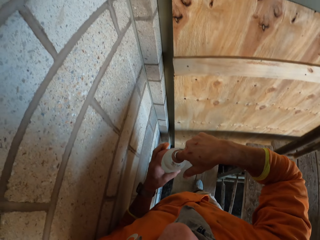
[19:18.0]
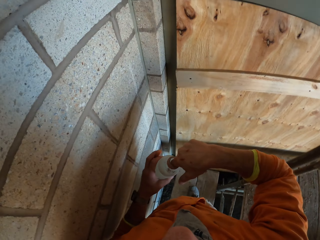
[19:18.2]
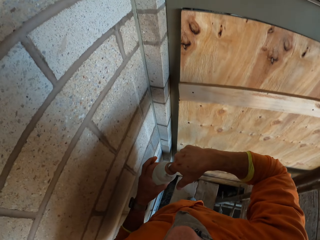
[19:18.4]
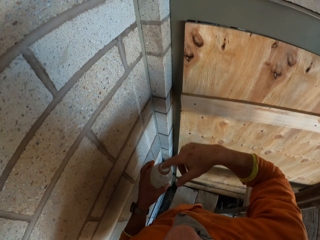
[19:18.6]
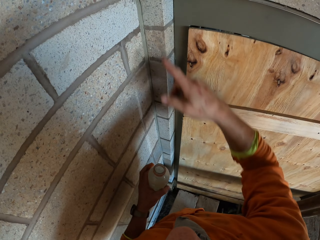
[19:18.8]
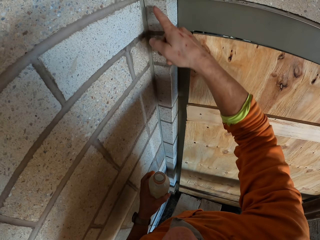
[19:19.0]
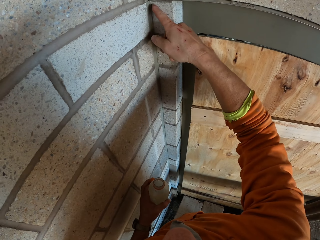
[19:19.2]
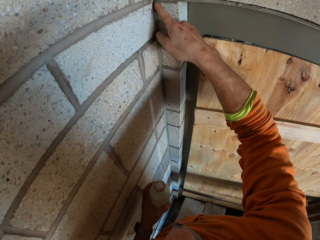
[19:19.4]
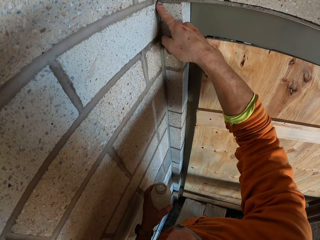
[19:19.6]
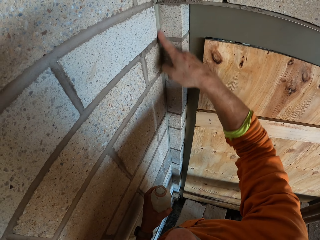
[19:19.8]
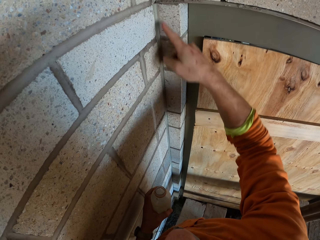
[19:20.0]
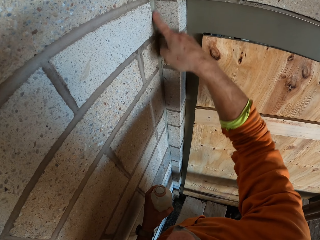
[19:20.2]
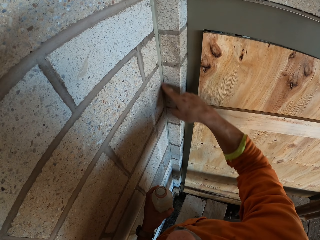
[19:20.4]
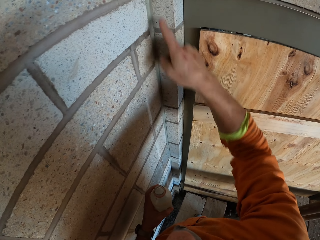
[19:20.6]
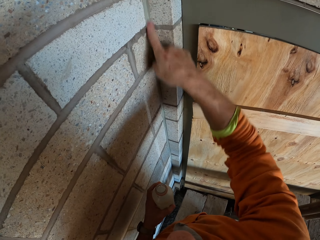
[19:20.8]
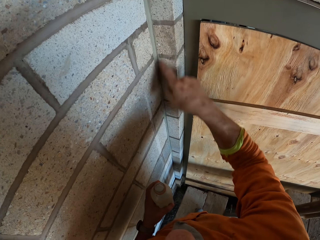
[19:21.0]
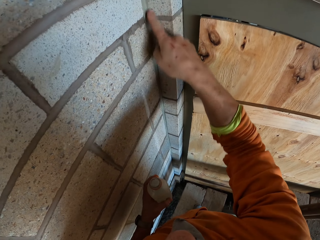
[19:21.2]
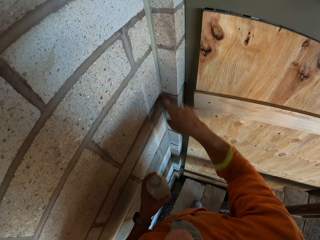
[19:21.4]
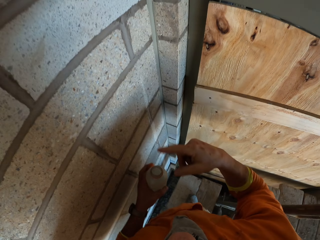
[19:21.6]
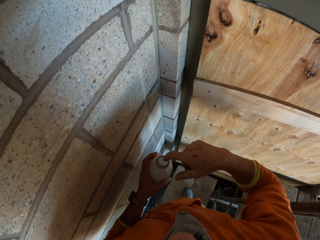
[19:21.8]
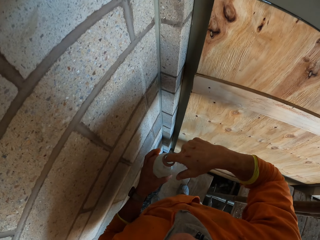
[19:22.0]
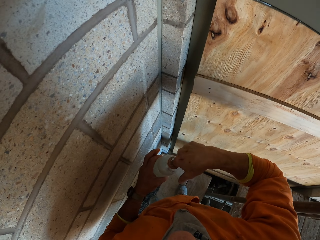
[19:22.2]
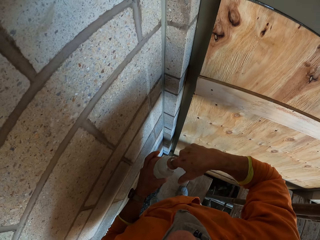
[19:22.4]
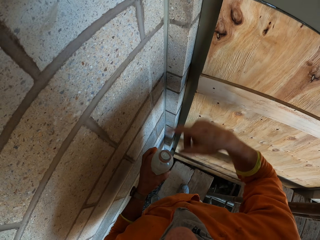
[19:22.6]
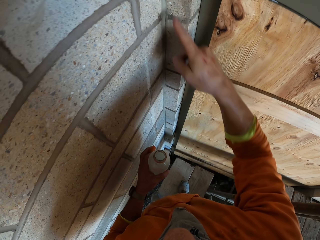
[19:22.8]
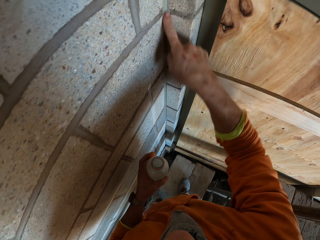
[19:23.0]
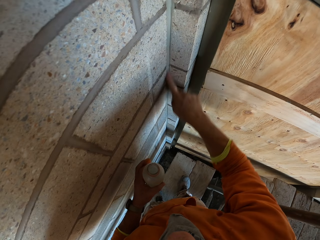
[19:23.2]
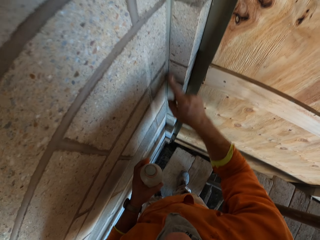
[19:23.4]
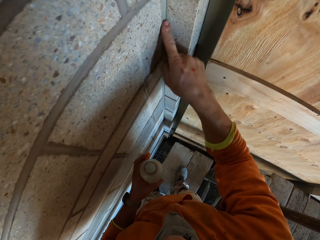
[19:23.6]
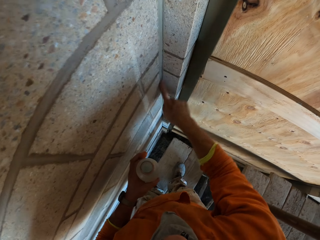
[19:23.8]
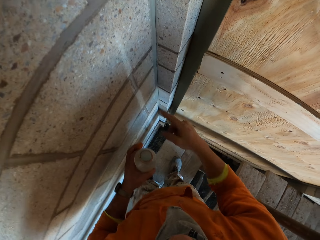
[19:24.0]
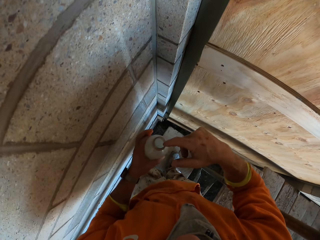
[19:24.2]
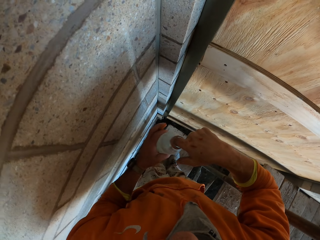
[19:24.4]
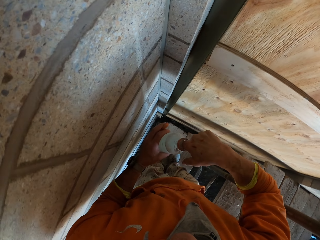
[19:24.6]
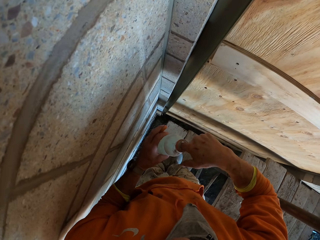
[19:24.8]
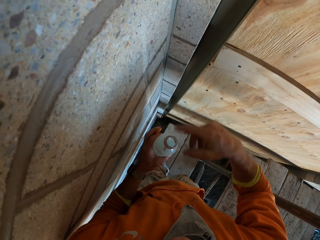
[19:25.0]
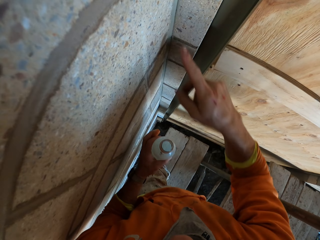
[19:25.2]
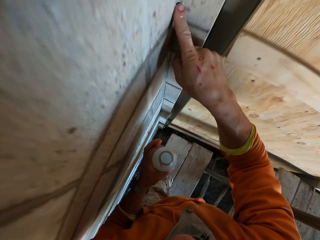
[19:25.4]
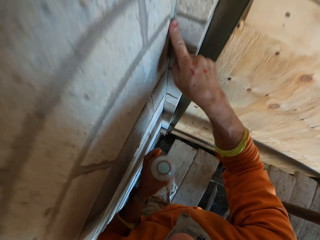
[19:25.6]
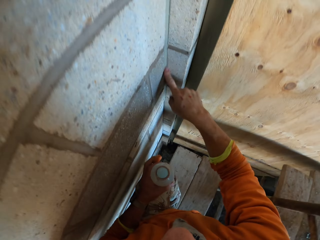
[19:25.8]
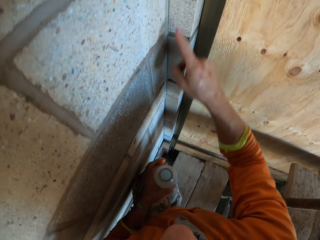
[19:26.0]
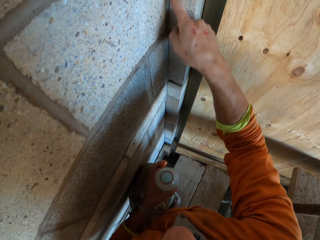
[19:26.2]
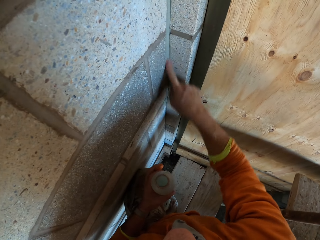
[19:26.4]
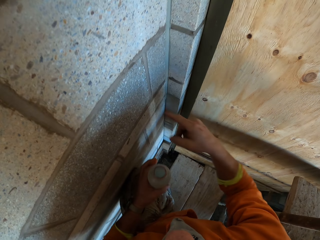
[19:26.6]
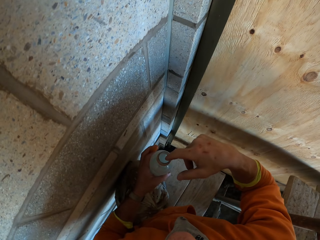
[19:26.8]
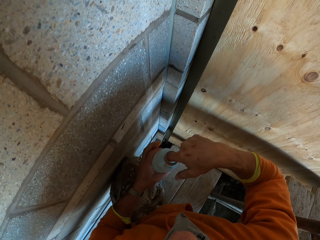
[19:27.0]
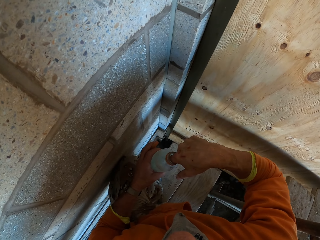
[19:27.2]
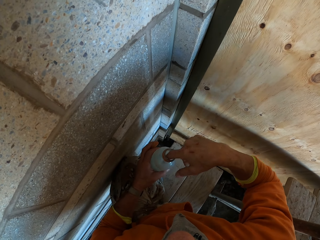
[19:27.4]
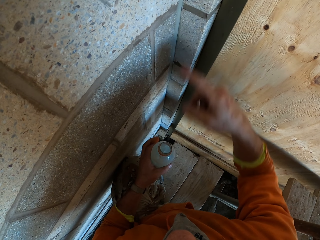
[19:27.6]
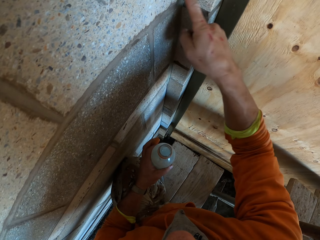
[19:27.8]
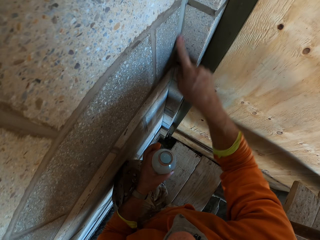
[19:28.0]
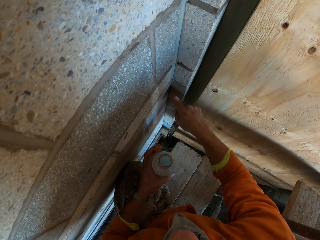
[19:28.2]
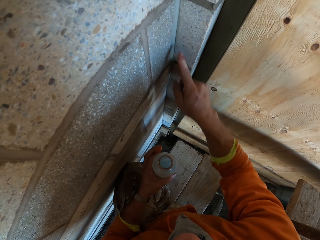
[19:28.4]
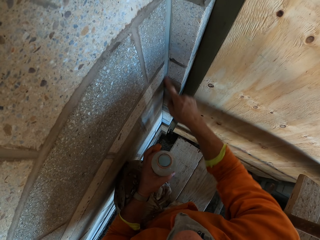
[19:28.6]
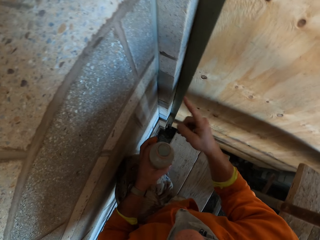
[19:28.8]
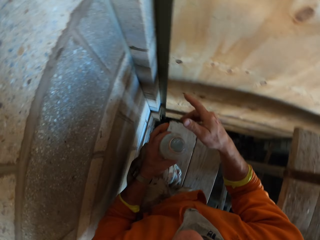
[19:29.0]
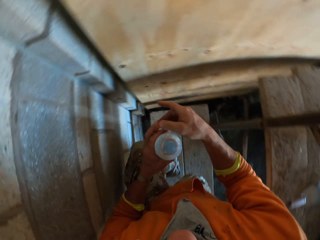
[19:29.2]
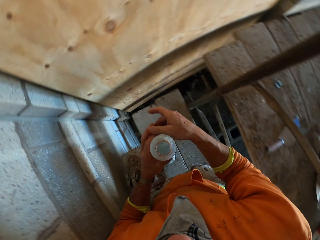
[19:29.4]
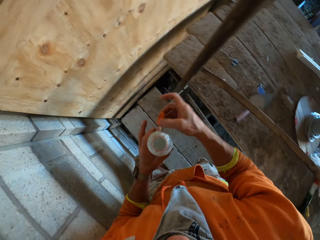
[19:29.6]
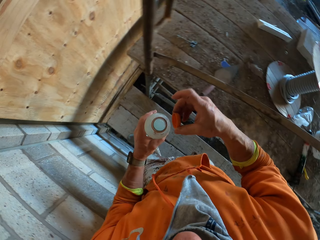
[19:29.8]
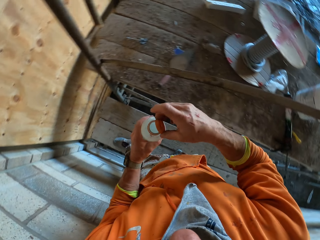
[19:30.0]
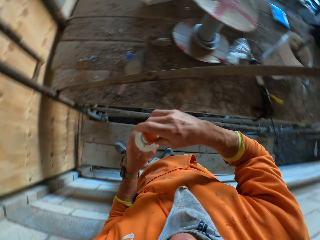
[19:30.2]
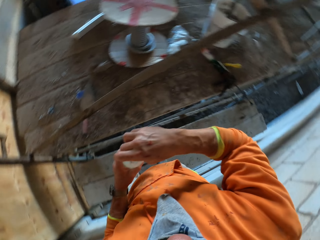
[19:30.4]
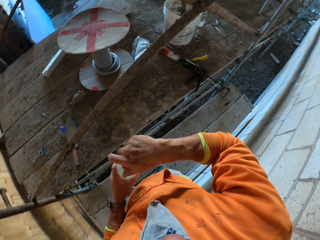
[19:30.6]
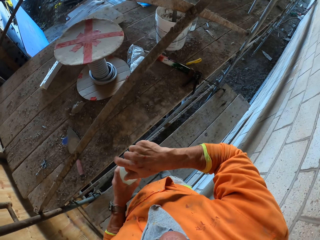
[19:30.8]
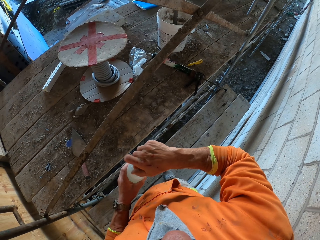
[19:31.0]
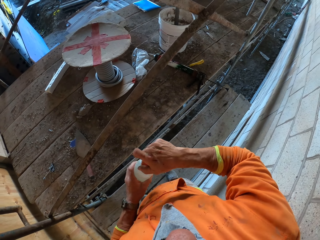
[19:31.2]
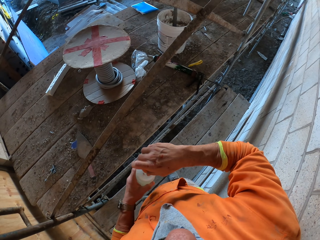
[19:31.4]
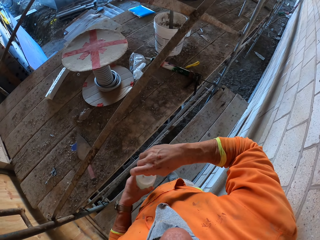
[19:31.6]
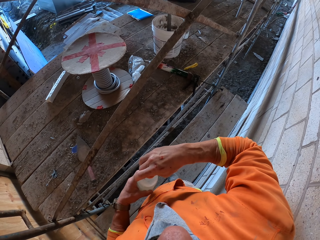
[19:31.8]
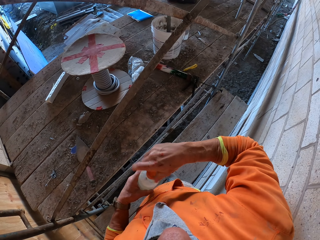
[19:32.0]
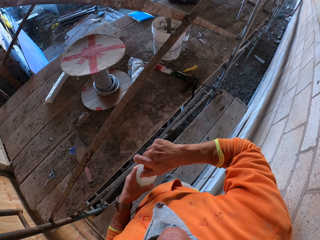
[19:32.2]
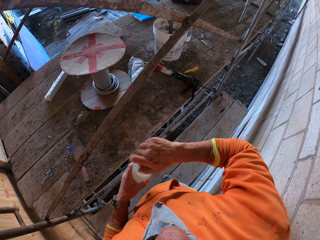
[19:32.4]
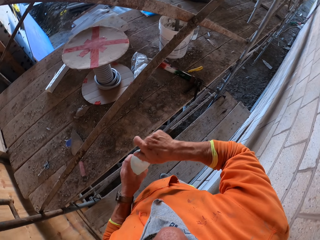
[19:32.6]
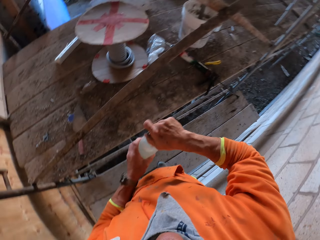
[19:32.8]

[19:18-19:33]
The camera wearer applies the admixture with the finger. They dip the finger in the plastic bottle. They apply the admixture on the wall with the finger. They dip the finger in the plastic bottle. They apply something on the wall. They dip the finger in the plastic bottle. They apply something on the wall. They kneel down with one leg. They dip the finger in the plastic bottle. They apply something on the wall. They take the bottle top with the right hand. They stand up. They close the plastic bottle with the bottle top with the right hand.

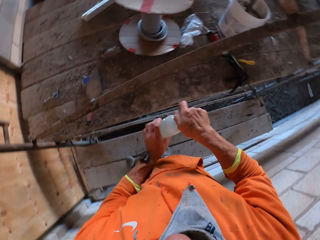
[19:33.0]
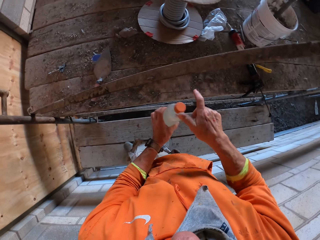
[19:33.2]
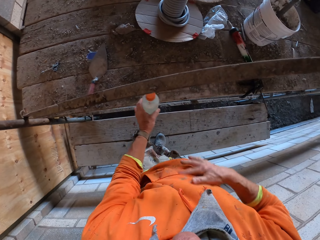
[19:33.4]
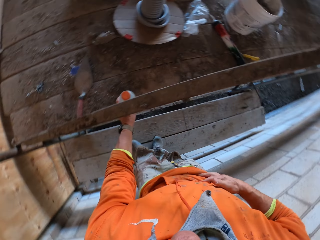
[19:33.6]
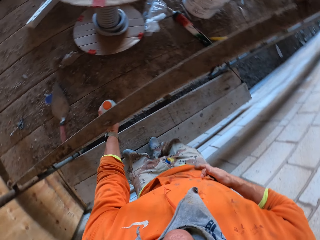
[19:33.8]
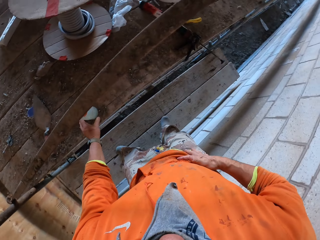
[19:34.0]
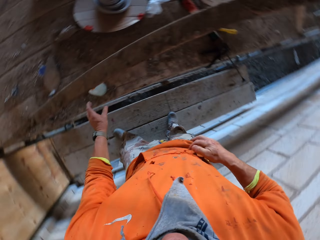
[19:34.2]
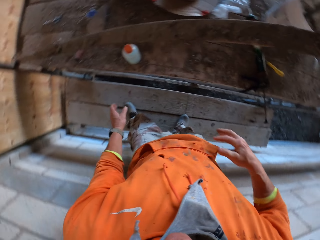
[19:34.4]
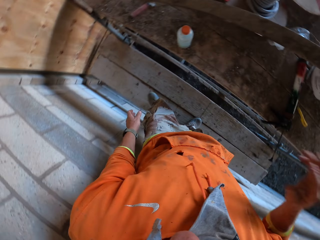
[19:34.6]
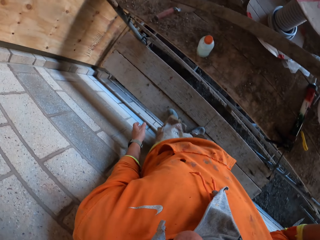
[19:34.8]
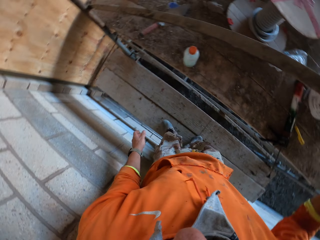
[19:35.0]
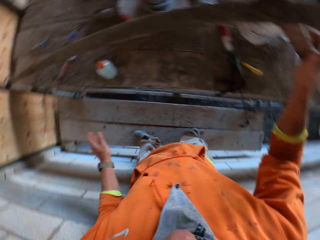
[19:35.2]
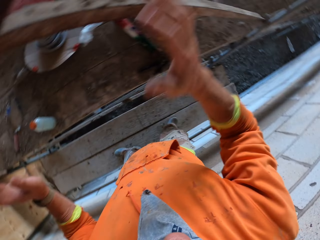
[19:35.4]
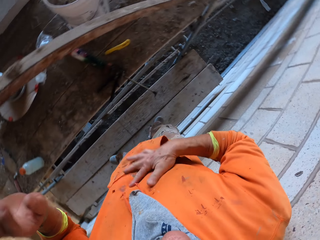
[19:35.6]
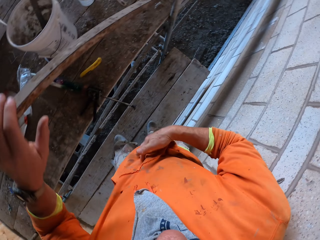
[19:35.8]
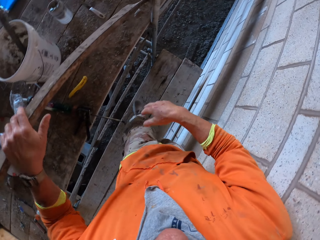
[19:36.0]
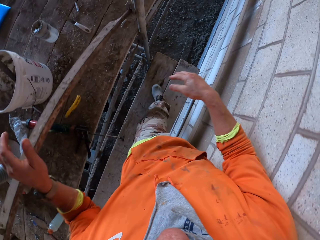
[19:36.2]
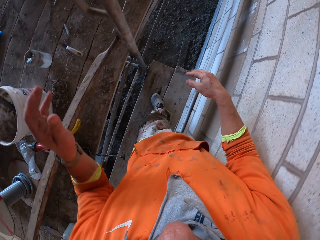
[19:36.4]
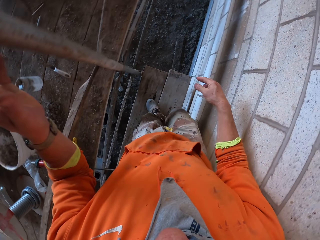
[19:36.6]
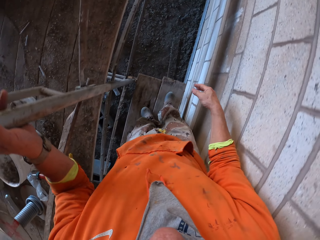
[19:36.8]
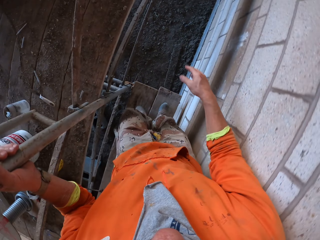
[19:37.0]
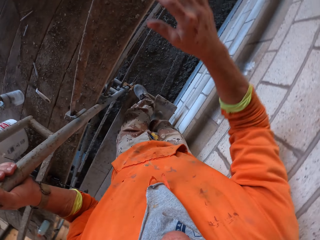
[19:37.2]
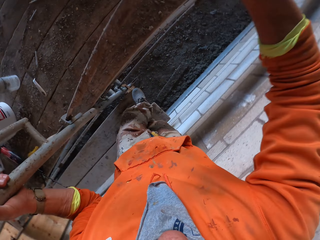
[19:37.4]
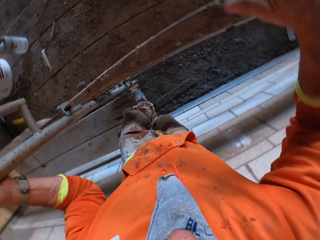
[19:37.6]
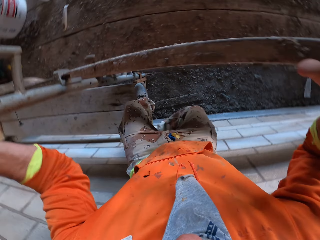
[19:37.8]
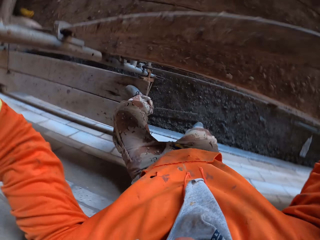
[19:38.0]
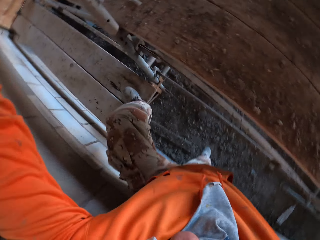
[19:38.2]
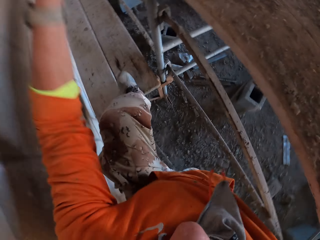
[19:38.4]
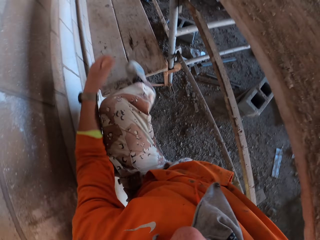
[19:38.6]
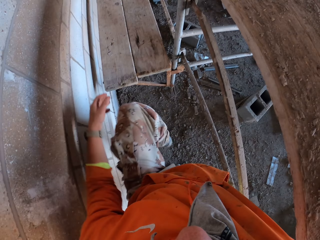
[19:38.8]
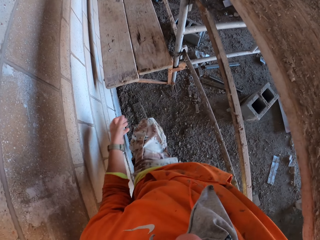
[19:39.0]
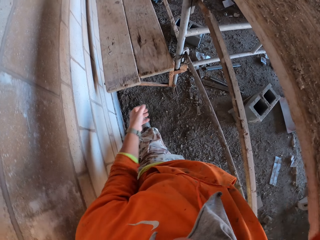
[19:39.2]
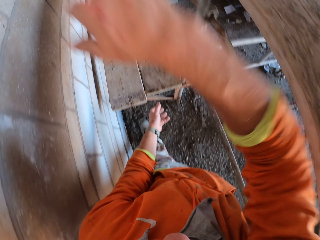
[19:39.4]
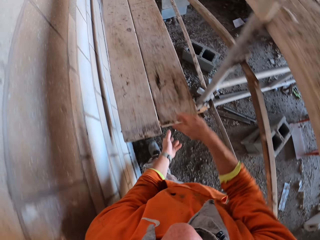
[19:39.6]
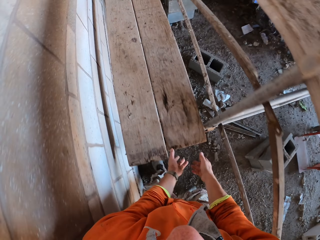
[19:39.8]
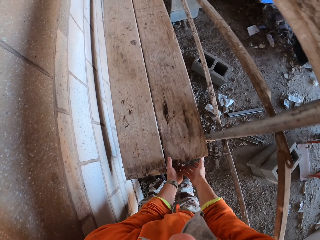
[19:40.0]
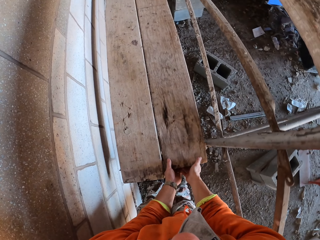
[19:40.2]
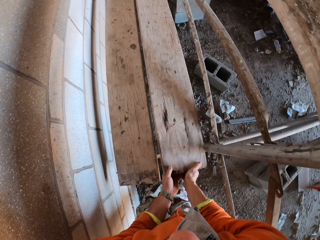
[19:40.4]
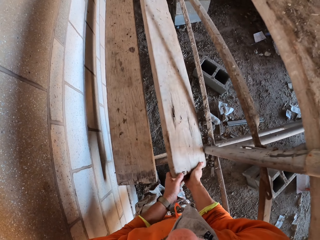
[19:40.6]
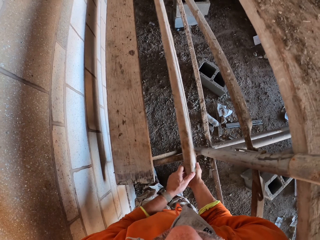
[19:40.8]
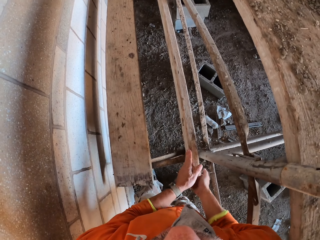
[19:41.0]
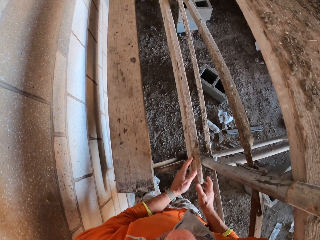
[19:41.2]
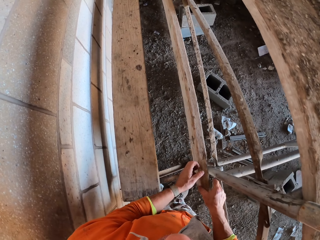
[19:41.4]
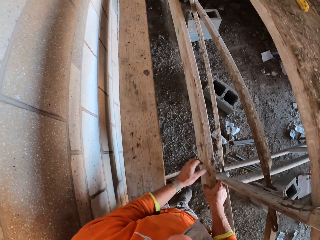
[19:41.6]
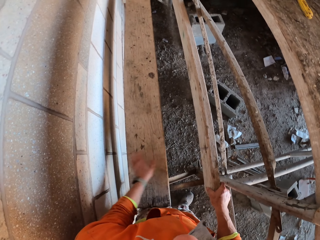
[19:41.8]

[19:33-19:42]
The camera wearer puts the bottle of admixture on the timber surface. He rubs his fingers on his clothes. He swings the right hand. He wipes the right hand on the cloth. He holds the metal with the left hand. He holds the metal with the right hand. He drops from the metal stand. He lifts the pieces of timber. He turns the wood with both hands.
